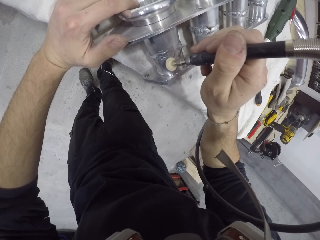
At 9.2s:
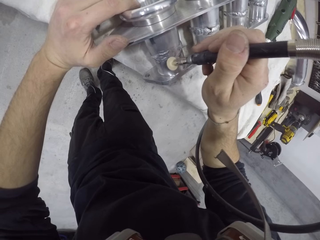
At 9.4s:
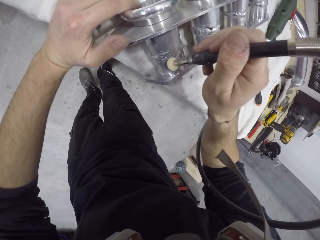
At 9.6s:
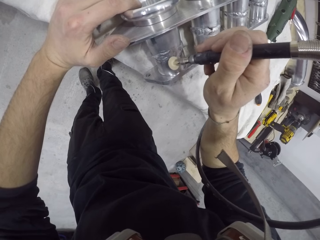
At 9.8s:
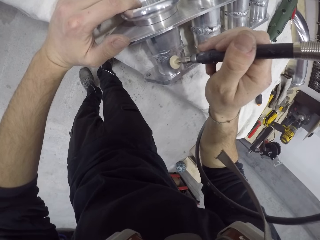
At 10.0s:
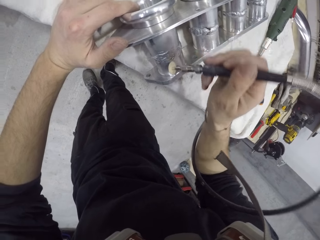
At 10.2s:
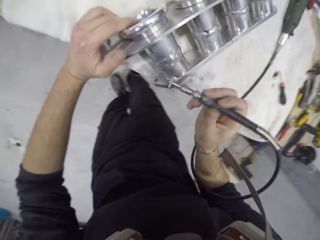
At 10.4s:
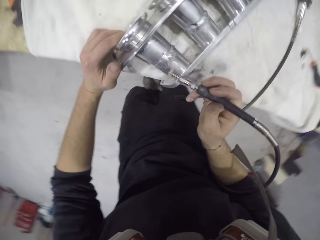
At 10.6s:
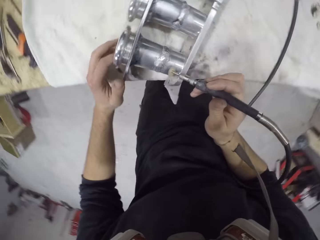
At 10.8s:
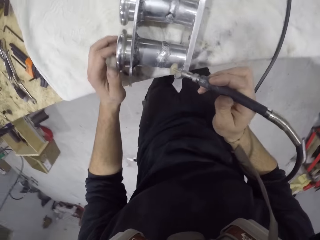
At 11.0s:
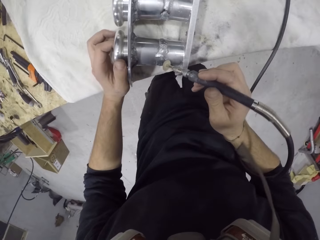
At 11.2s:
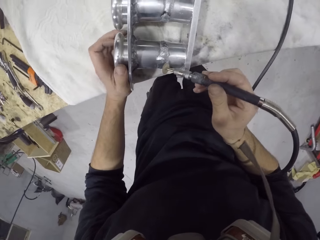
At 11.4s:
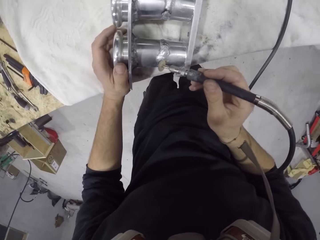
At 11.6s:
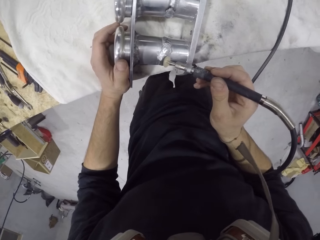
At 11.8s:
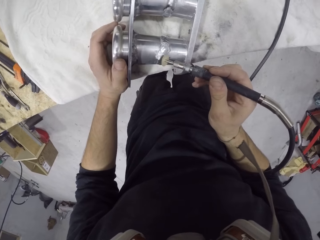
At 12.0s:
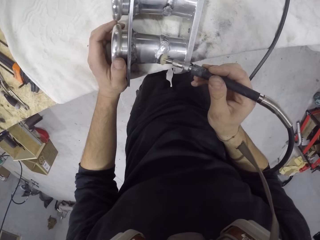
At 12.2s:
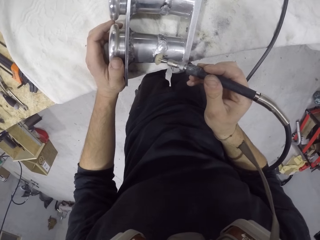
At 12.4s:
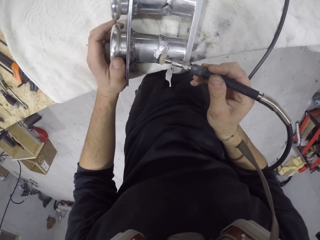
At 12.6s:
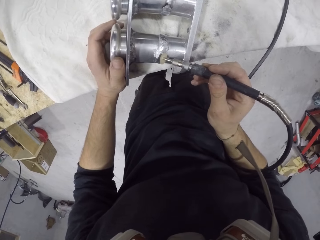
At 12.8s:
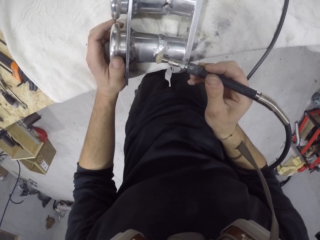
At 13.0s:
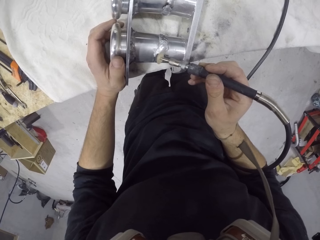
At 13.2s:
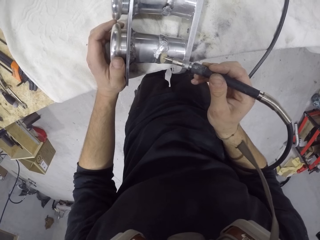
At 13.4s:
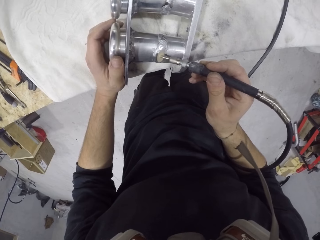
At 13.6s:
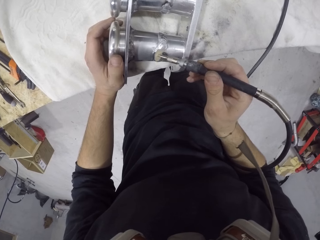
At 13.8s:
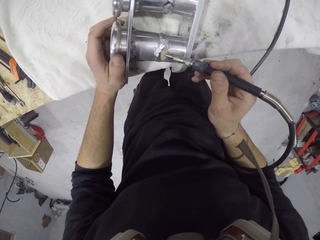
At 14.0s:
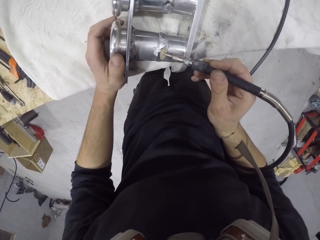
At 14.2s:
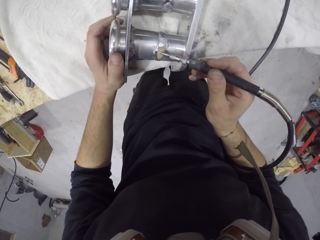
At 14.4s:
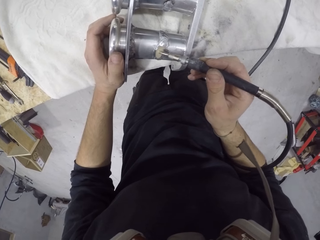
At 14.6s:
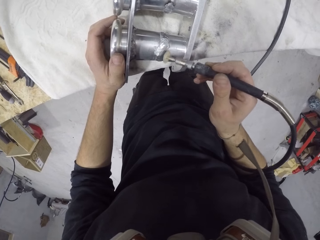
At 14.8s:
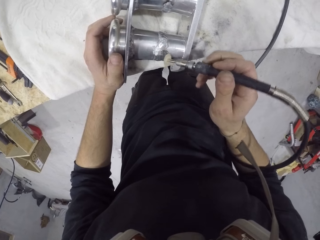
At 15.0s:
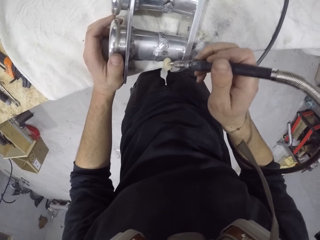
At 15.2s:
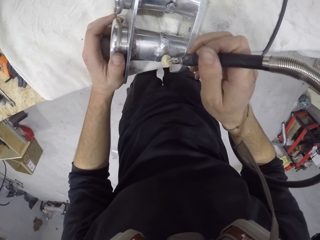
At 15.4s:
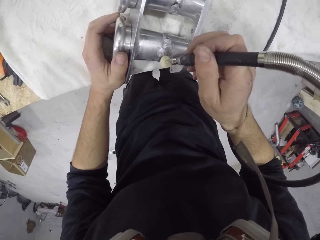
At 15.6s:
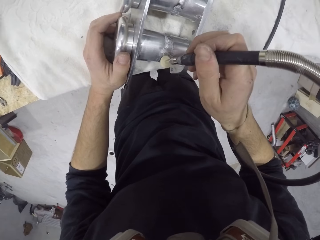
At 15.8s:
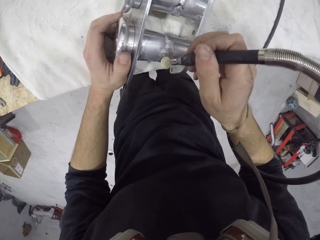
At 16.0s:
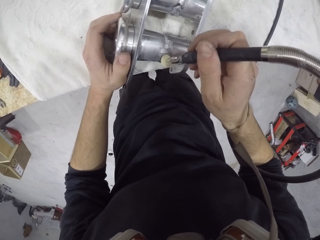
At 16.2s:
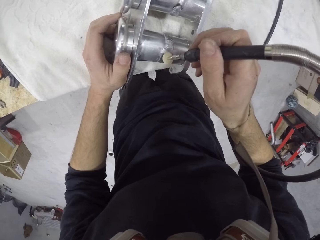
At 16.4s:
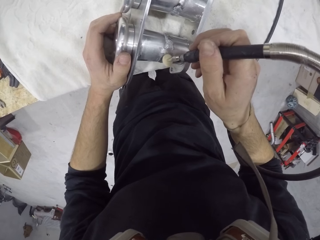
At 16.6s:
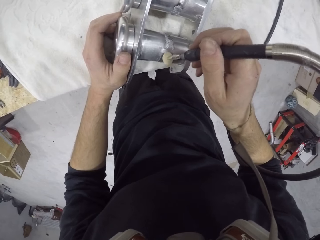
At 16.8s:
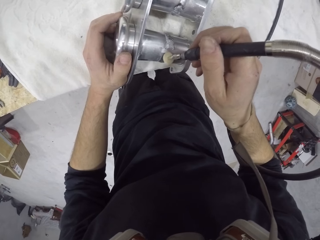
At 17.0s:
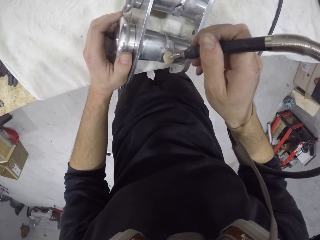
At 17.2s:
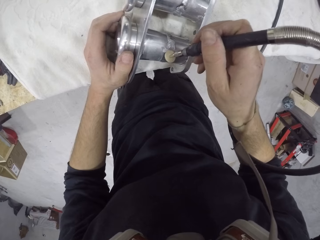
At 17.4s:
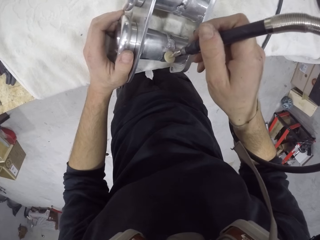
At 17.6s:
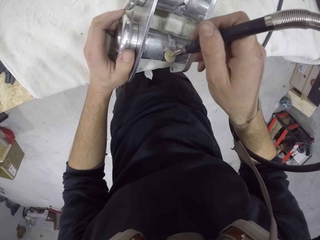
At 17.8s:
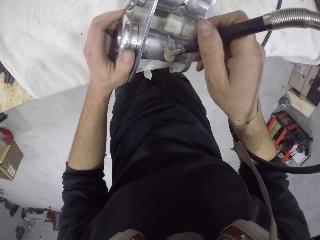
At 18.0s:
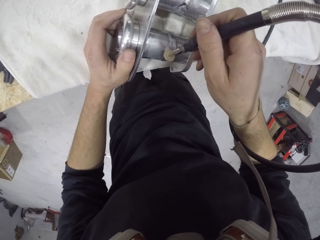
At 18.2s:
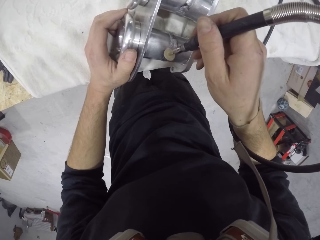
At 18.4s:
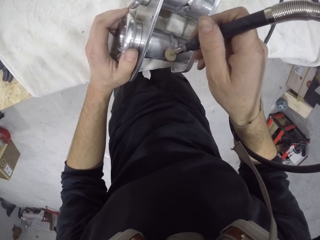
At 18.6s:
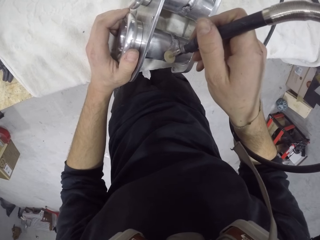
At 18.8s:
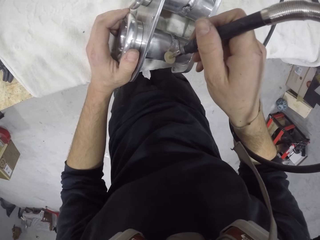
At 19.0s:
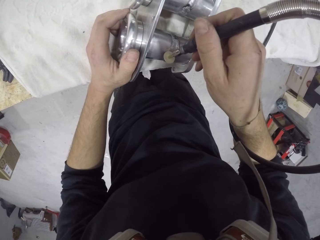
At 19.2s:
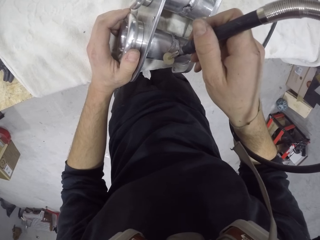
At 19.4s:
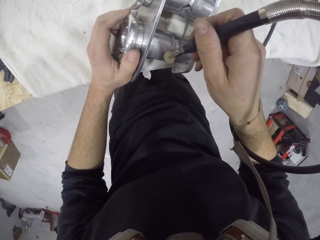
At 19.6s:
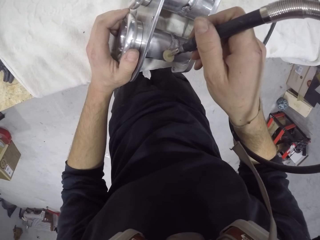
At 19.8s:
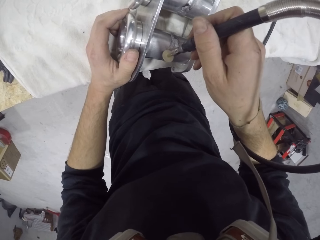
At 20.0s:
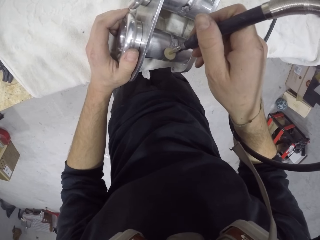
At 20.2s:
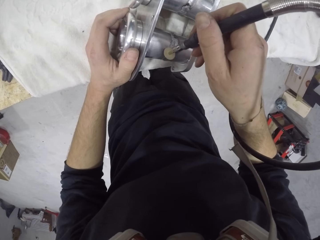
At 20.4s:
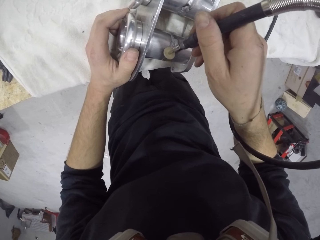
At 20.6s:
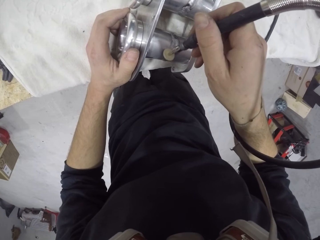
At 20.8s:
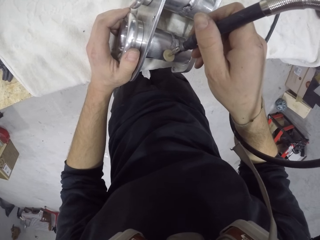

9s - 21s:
The camera wearer rotates the metal structure. They smoothen the metal structure.

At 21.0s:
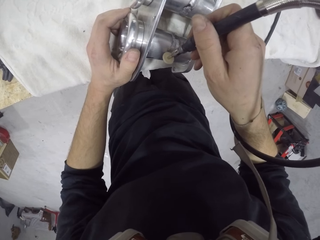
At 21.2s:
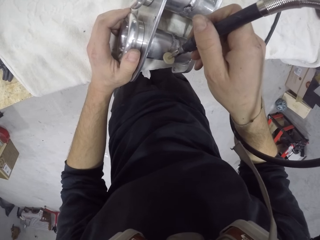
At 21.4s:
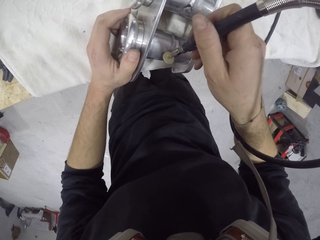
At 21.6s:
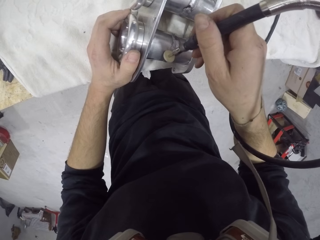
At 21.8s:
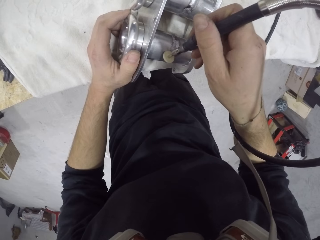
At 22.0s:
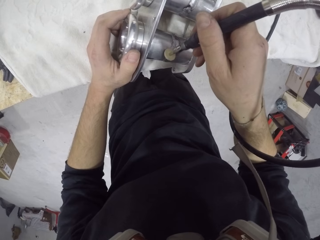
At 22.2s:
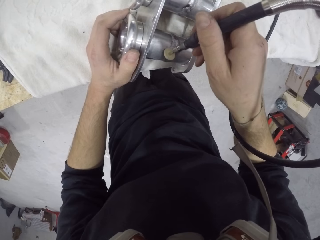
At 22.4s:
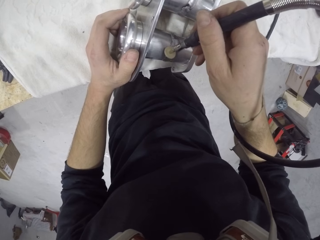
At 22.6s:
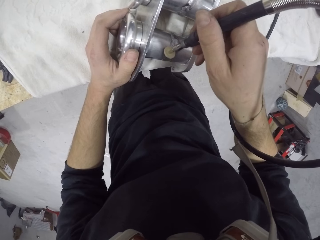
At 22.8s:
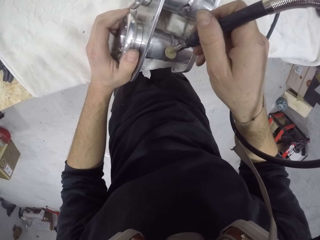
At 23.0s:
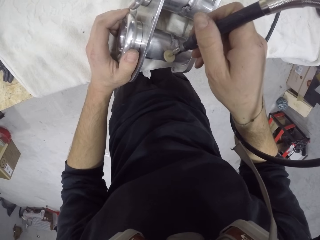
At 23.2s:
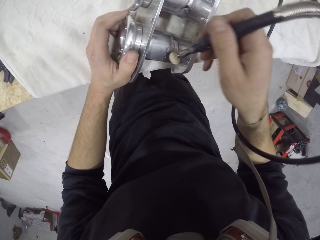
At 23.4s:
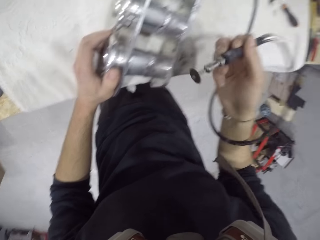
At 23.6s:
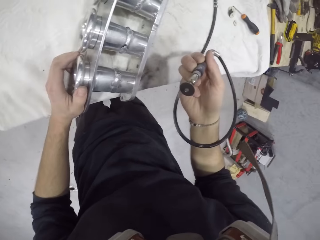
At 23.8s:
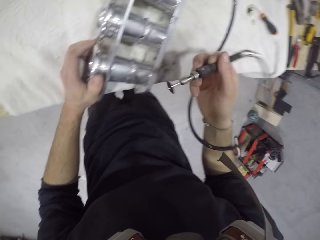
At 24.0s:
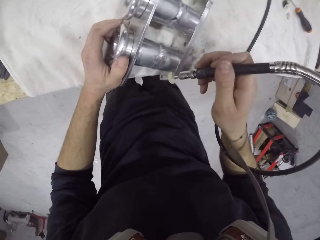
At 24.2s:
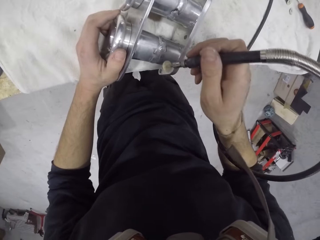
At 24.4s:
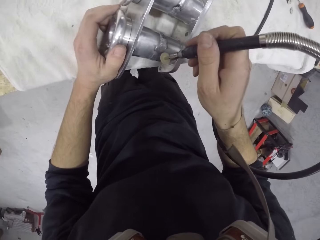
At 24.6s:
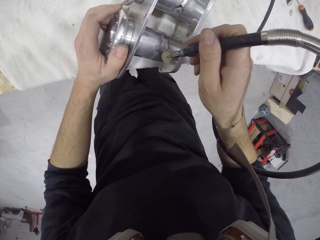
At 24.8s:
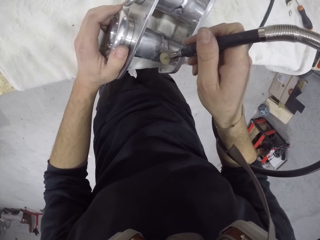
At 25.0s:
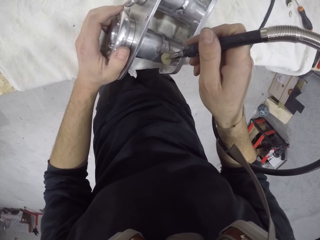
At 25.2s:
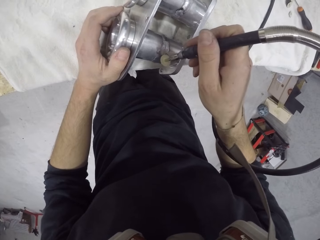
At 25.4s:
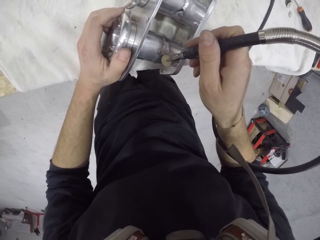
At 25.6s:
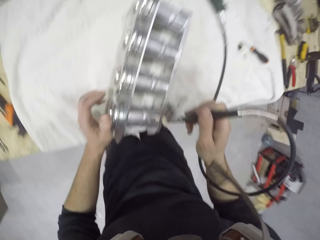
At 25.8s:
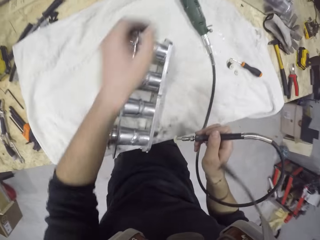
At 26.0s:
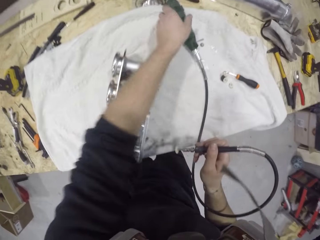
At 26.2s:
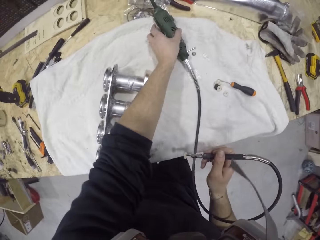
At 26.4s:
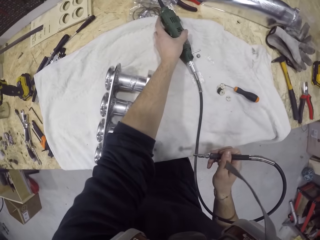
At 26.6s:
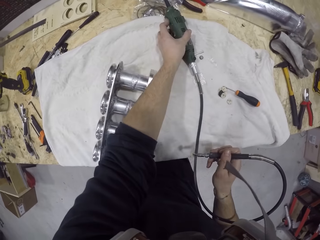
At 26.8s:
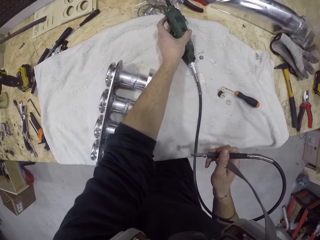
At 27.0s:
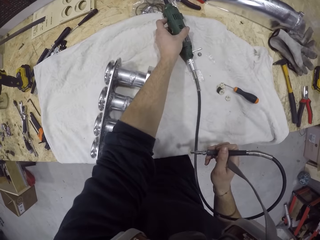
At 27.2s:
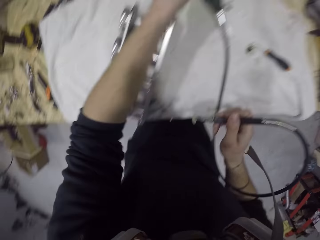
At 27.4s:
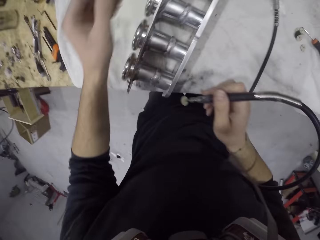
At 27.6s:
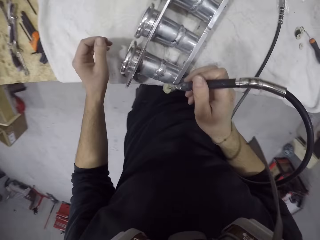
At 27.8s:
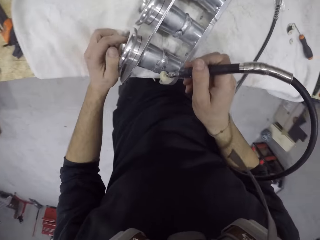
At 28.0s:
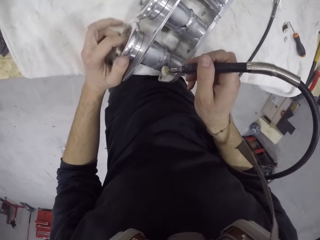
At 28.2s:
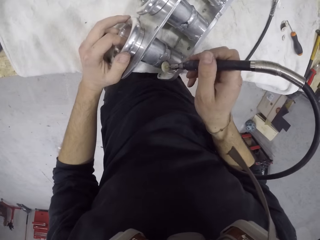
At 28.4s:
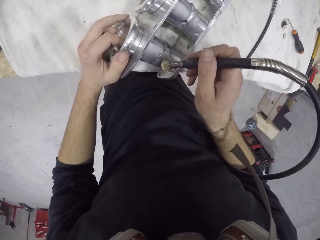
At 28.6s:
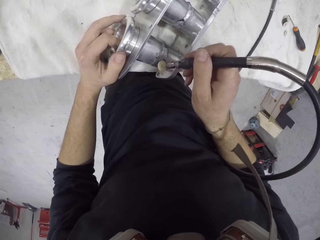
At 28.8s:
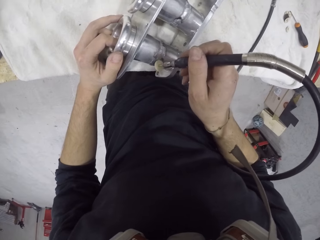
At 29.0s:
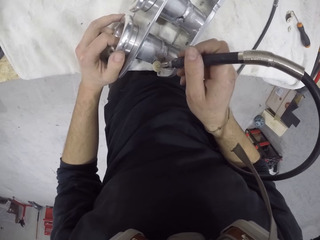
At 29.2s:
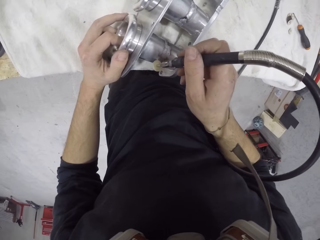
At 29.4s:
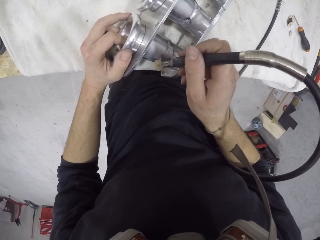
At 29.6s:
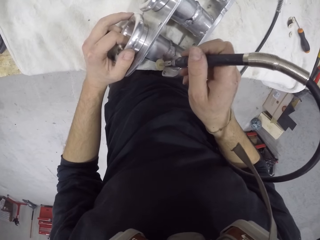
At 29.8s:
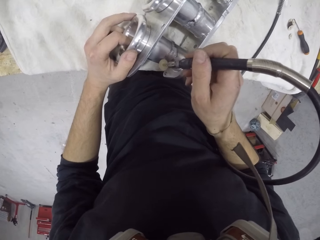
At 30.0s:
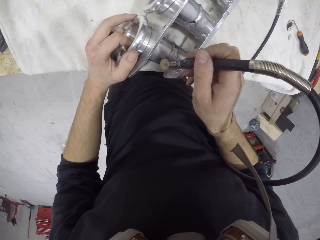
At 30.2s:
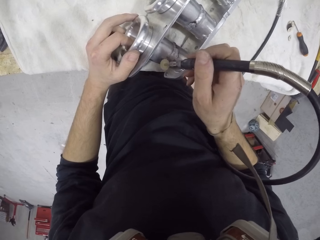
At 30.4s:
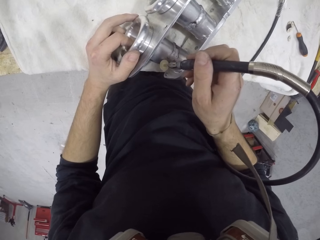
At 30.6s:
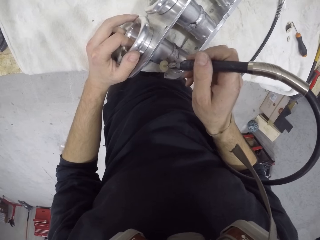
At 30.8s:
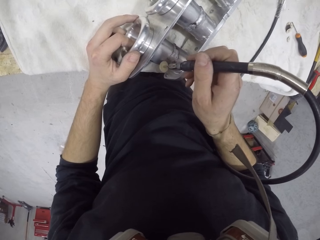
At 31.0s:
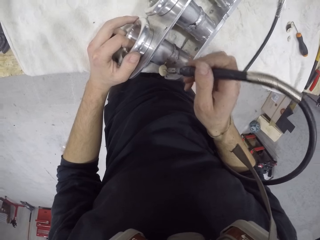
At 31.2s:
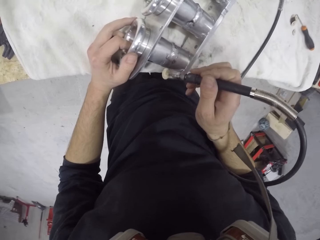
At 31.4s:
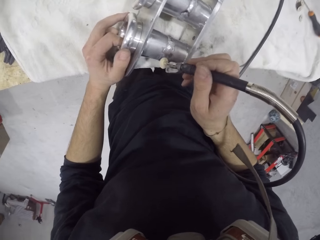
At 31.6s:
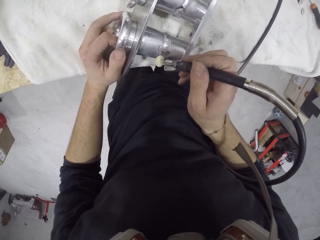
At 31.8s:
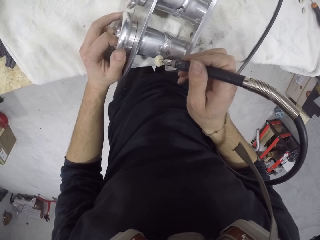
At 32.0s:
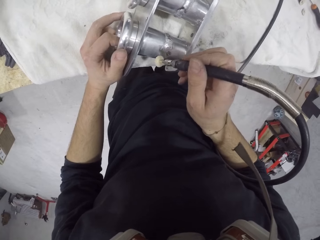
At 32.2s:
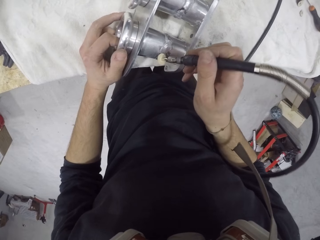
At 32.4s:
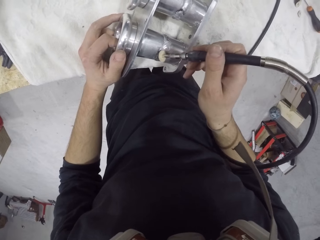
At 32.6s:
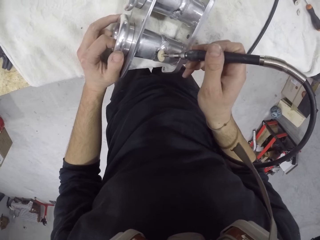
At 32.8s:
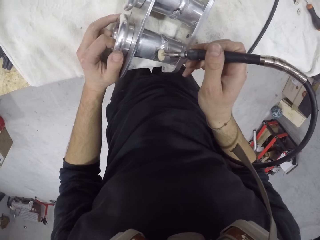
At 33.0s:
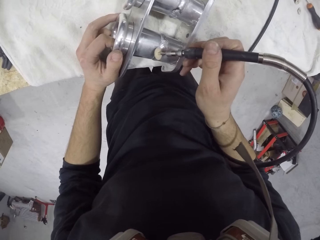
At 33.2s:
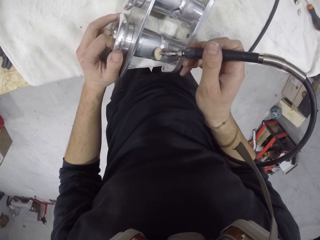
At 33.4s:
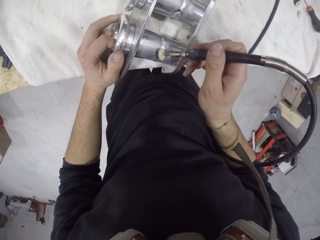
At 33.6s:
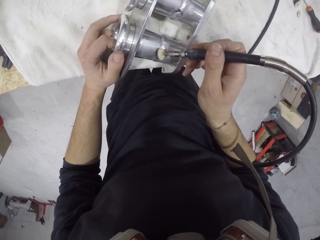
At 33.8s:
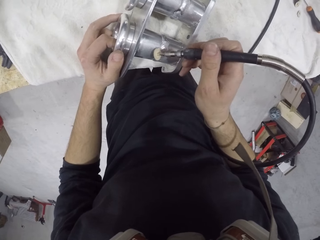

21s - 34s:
The camera wearer looks at the electric file sander. He smoothens the metal structure. He adjusts the rotary tool with his left hand. He holds the rotary tool with his left hand. He smoothens the piece of metal on the table in his left hand with the rotary tool in his right hand.
